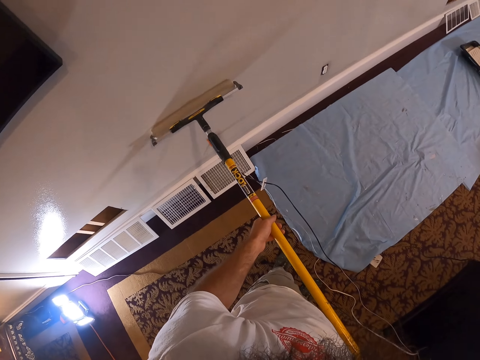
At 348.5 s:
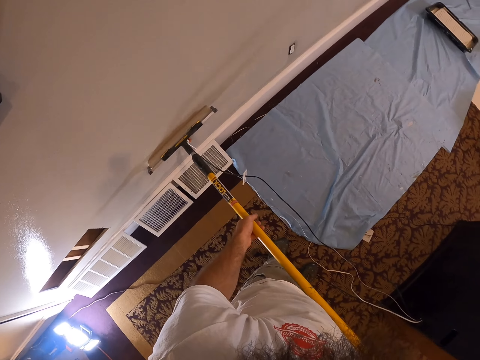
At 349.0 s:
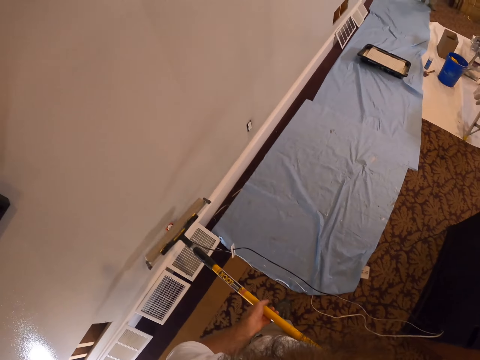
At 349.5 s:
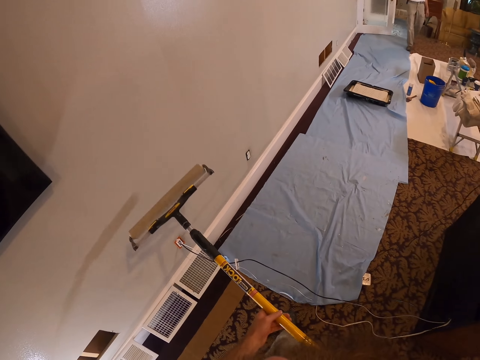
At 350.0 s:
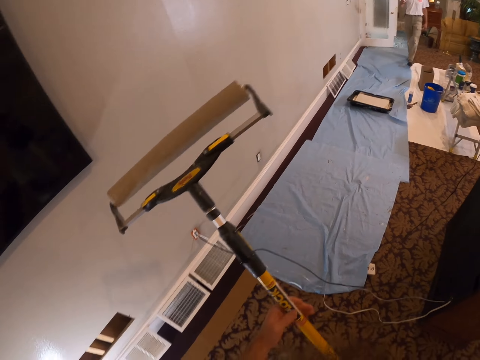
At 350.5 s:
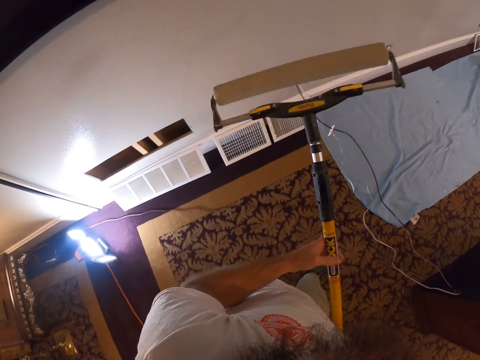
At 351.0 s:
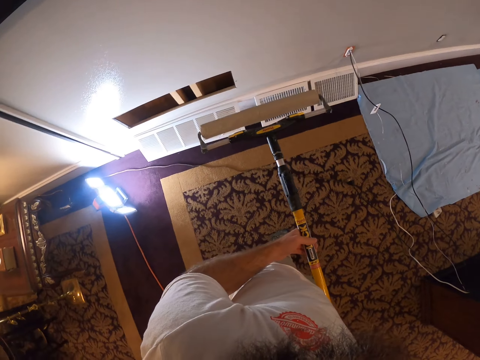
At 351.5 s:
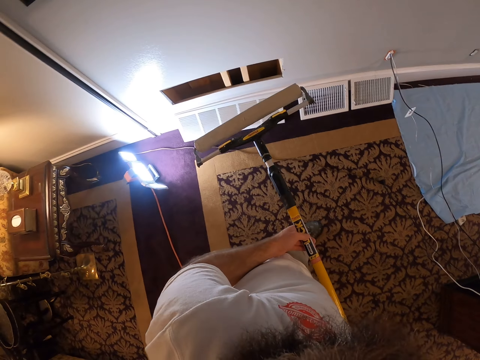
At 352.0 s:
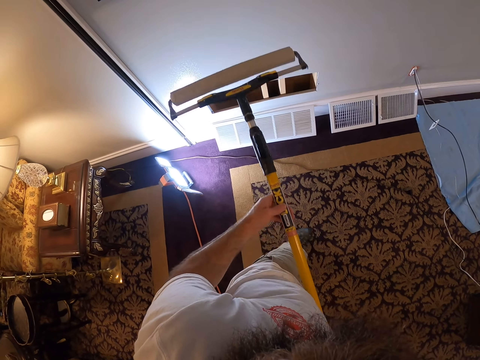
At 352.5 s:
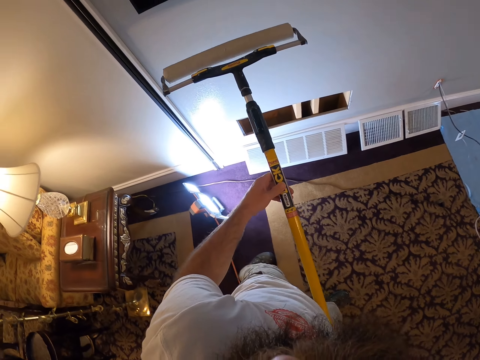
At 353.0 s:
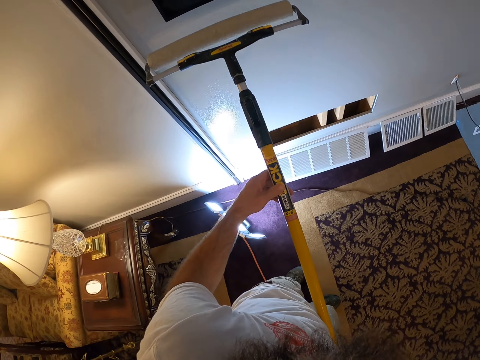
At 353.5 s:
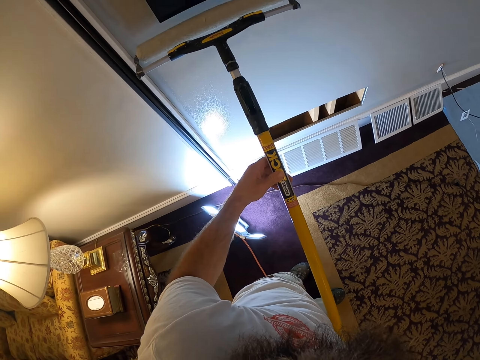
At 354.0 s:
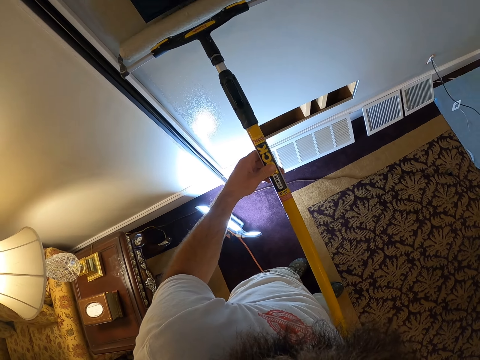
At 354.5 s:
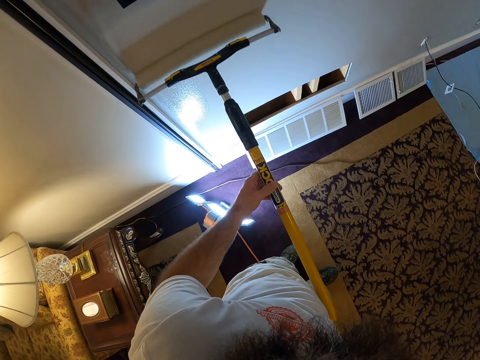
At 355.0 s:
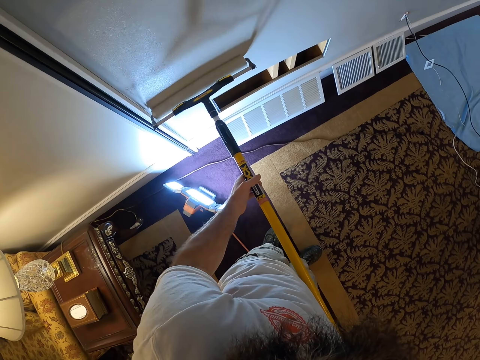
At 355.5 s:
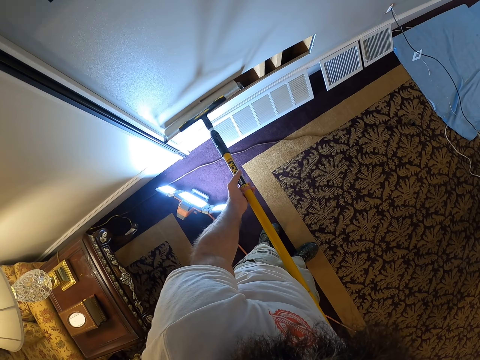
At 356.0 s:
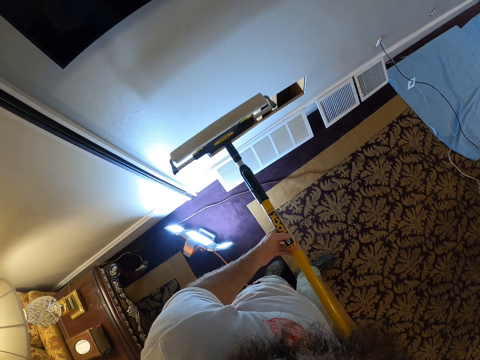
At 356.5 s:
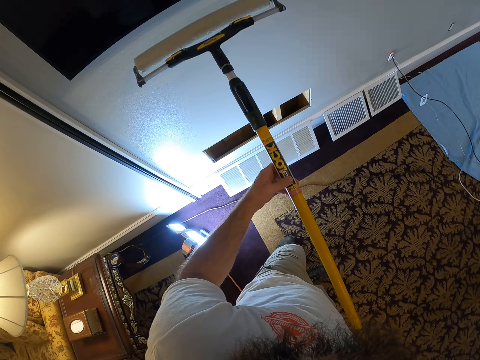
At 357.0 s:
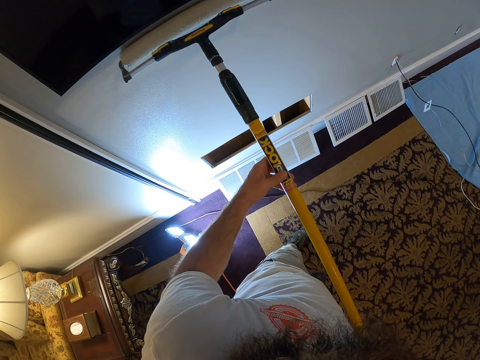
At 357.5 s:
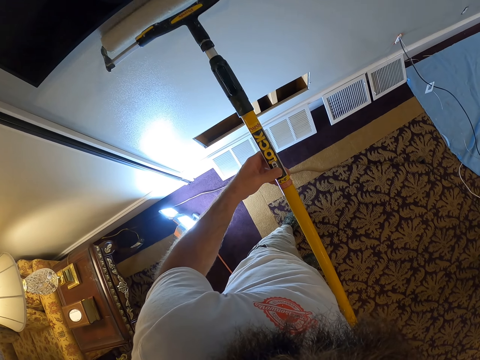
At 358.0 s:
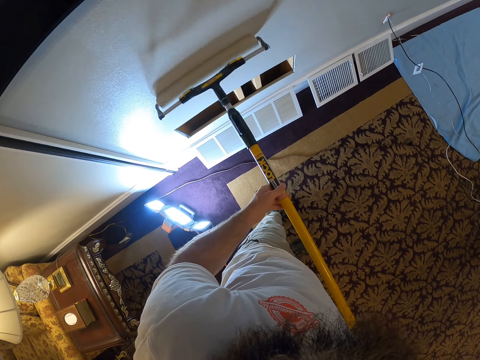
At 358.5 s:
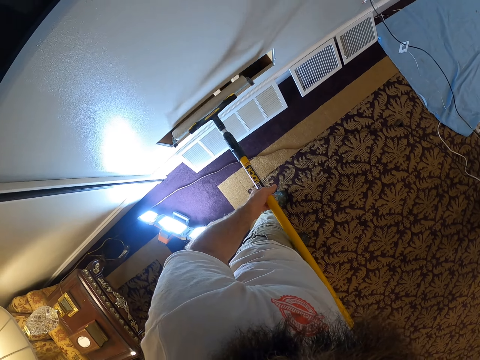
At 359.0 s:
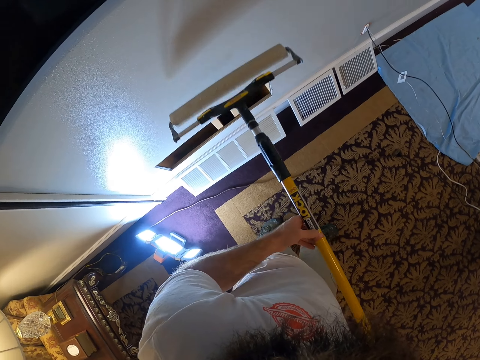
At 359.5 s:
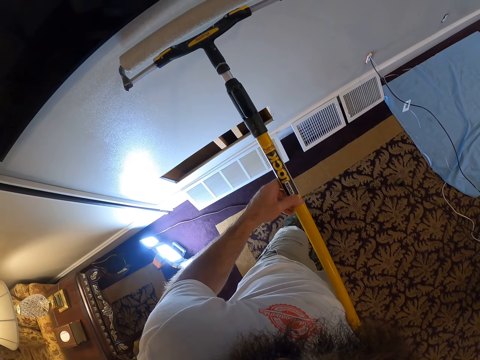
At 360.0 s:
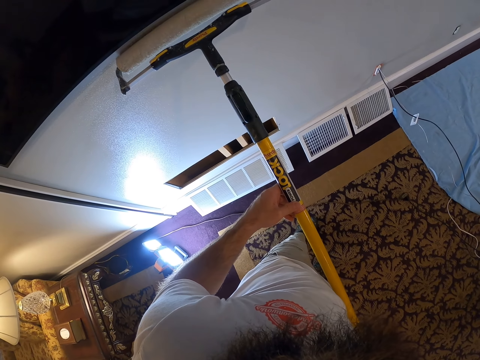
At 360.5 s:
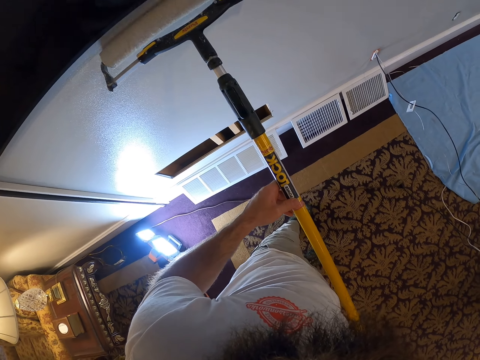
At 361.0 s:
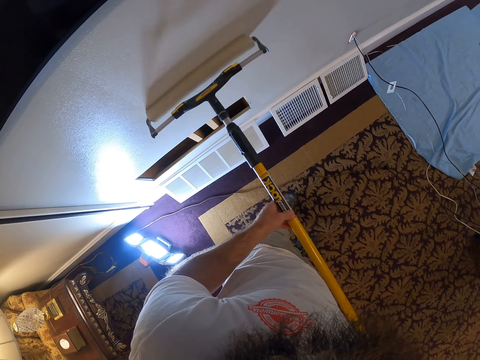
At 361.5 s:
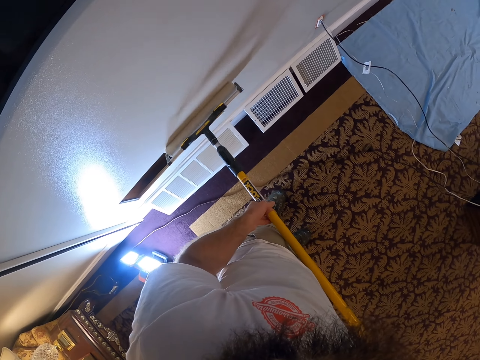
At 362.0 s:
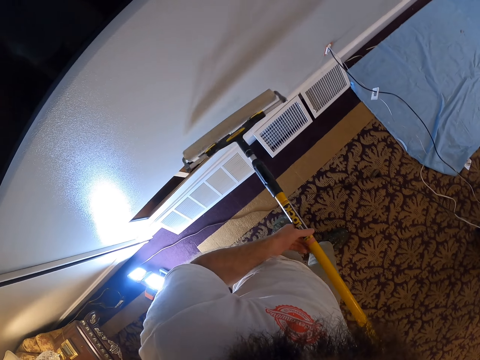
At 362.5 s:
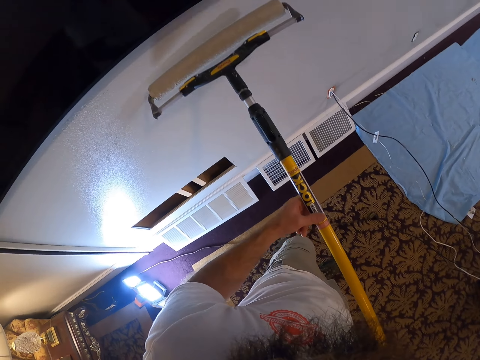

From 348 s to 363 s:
The camera wearer lifts the painting roller. They paint the wall.

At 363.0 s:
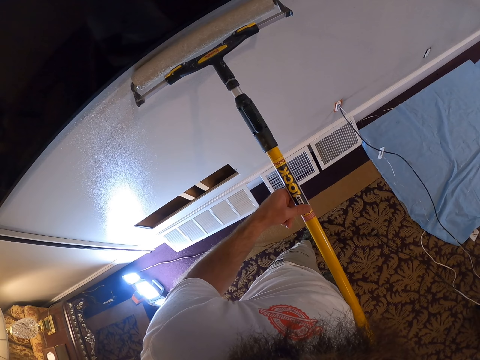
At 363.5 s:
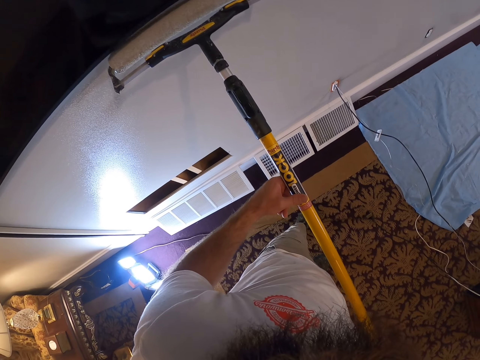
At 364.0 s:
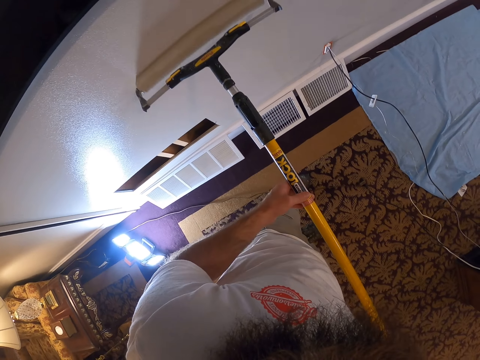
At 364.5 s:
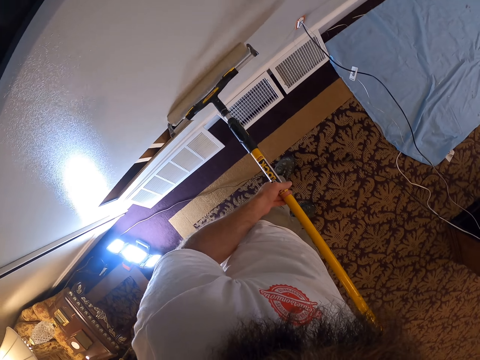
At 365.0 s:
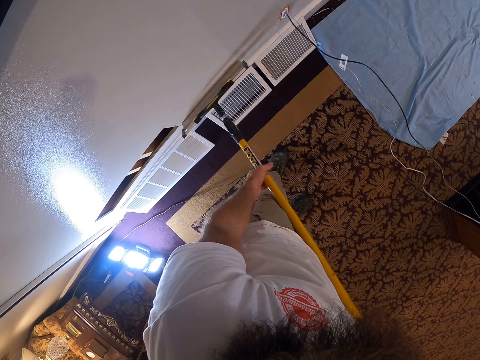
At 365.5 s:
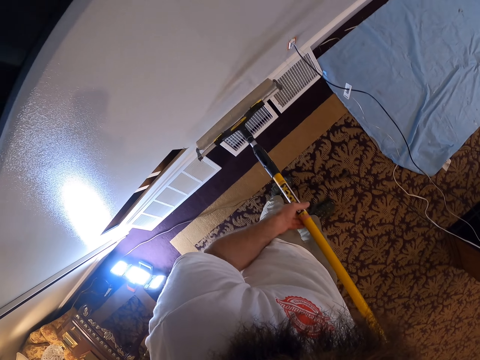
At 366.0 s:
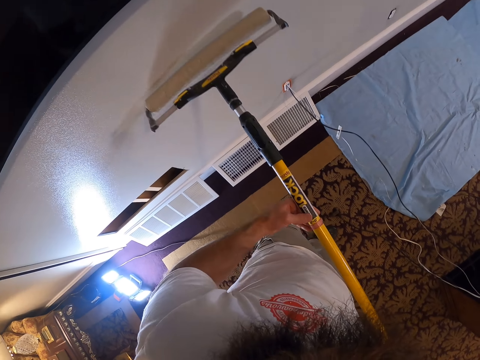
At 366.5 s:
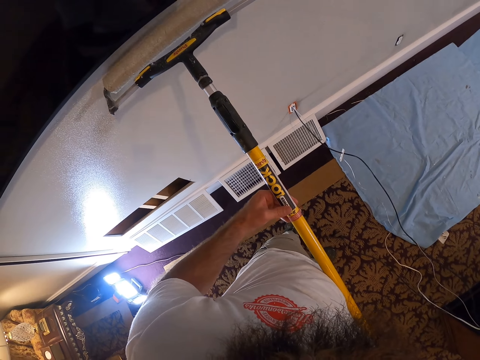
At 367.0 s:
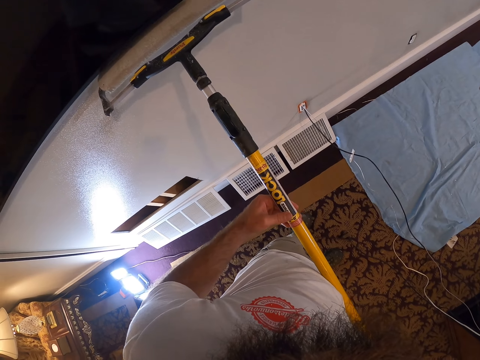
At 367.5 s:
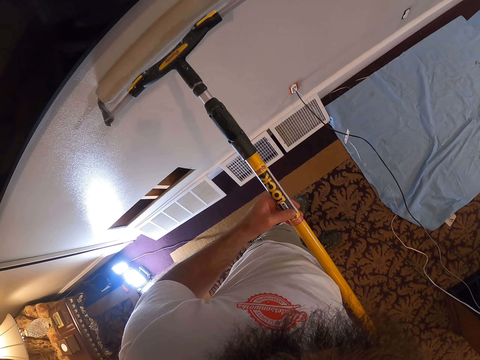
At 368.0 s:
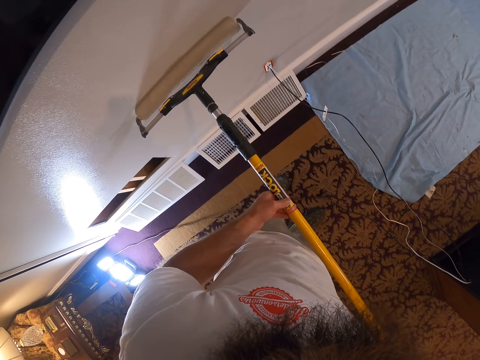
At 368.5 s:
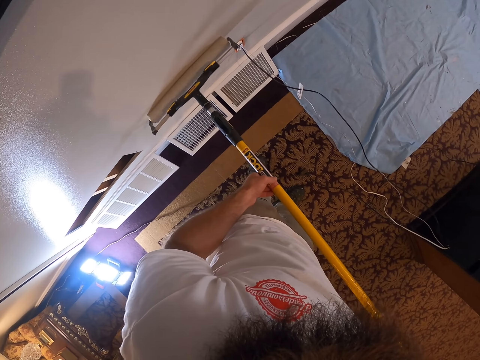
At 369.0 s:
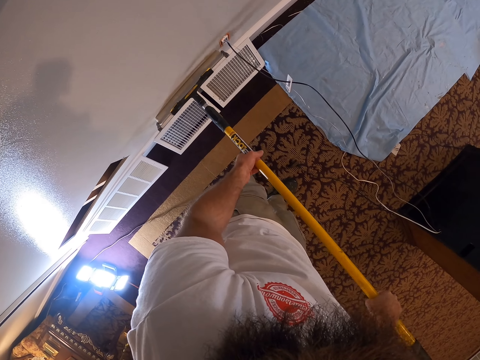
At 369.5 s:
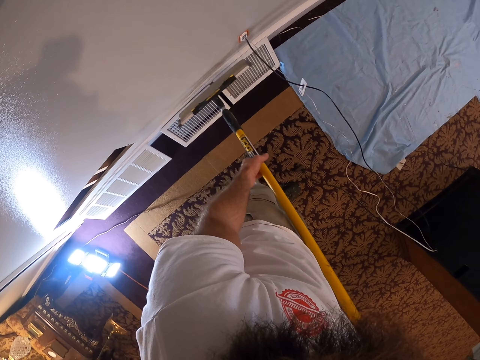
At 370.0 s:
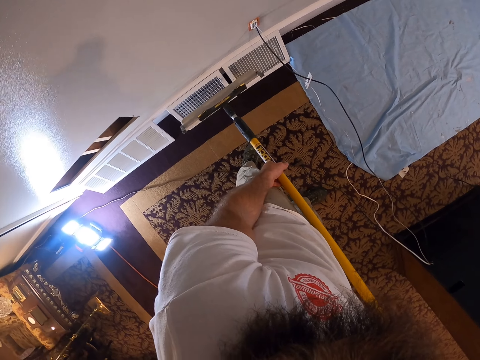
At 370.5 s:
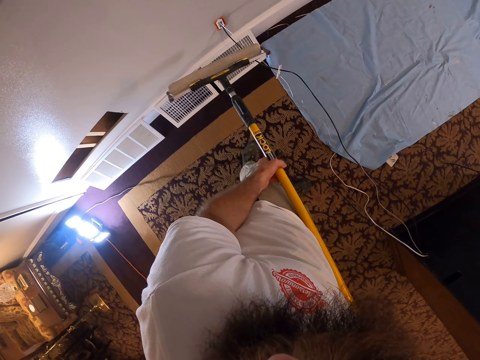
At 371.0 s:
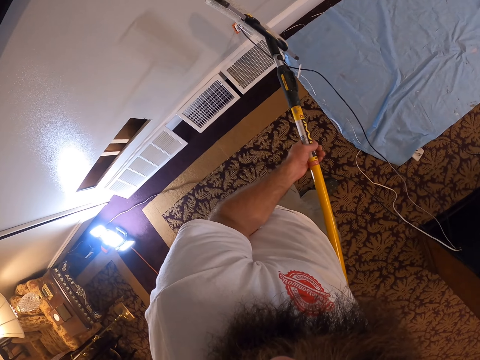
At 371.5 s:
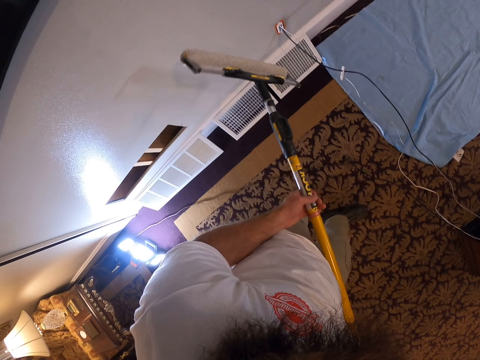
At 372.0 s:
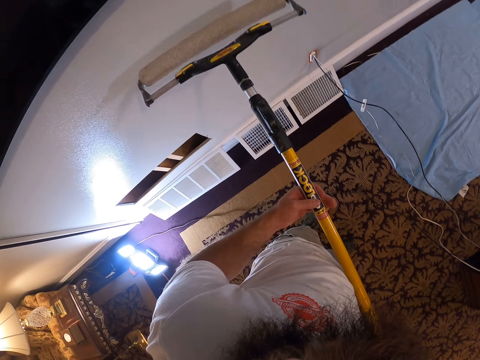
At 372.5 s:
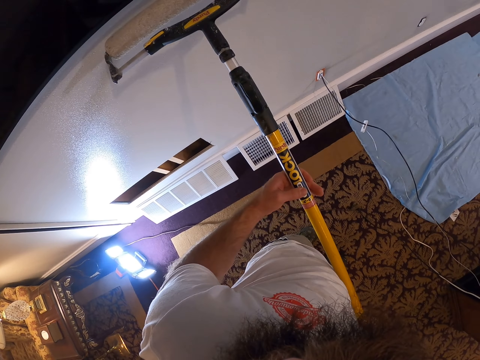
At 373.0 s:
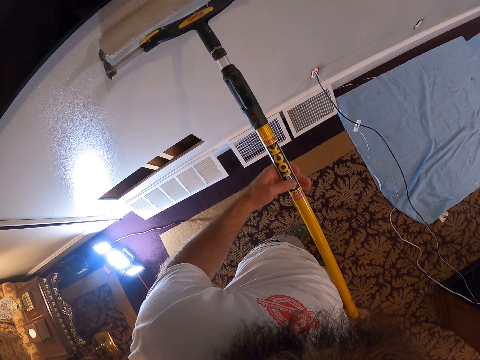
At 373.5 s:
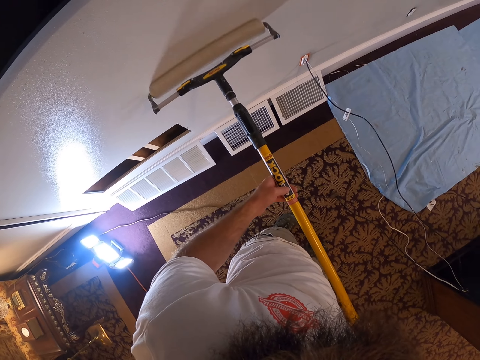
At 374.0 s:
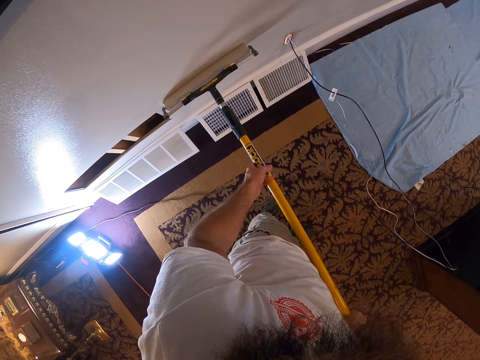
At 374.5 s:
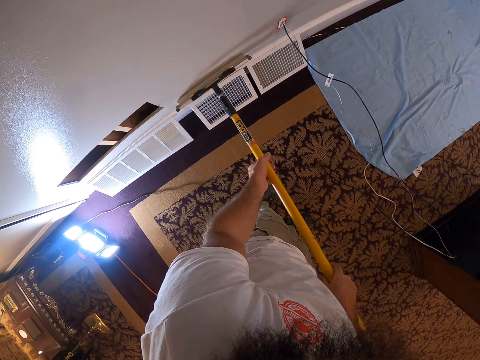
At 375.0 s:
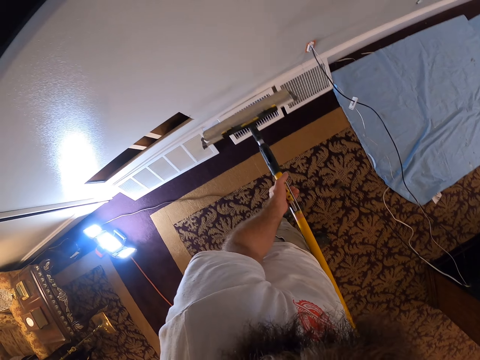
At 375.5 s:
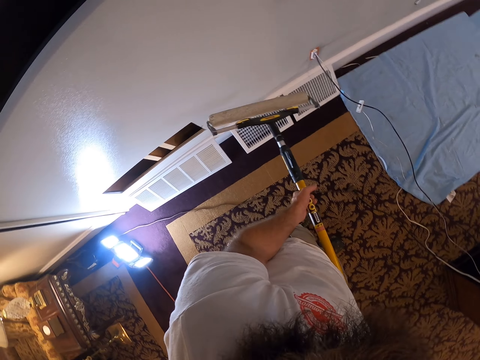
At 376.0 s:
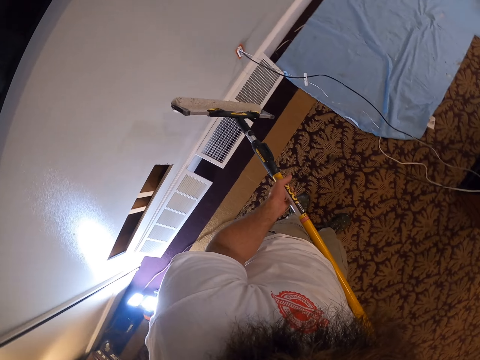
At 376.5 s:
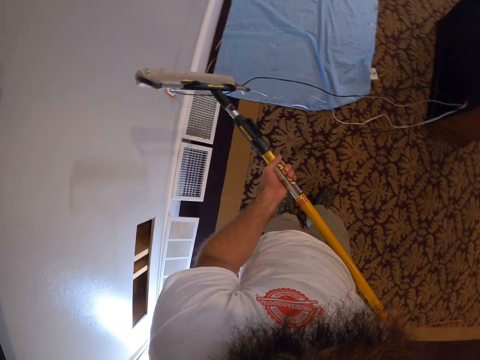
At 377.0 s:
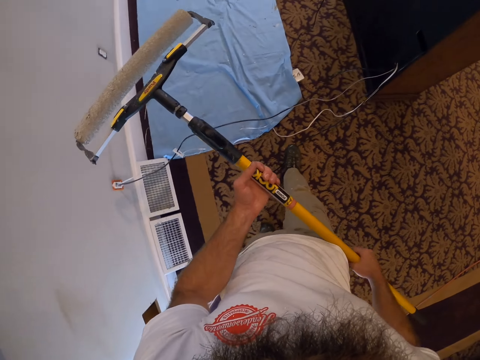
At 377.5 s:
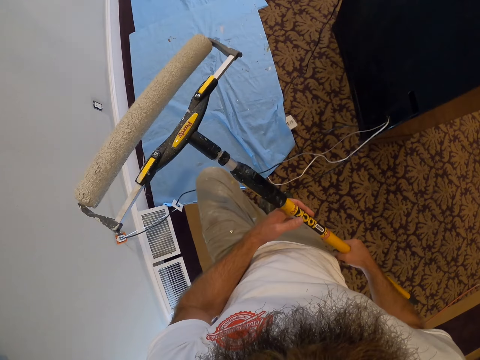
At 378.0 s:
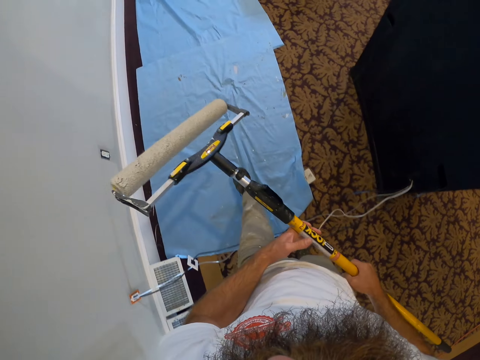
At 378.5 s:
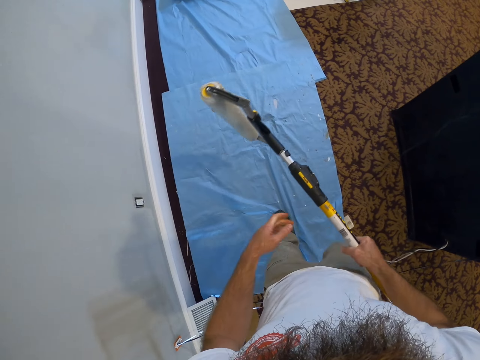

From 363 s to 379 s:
The camera wearer stops. They paint the wall. They stop and walk around.
